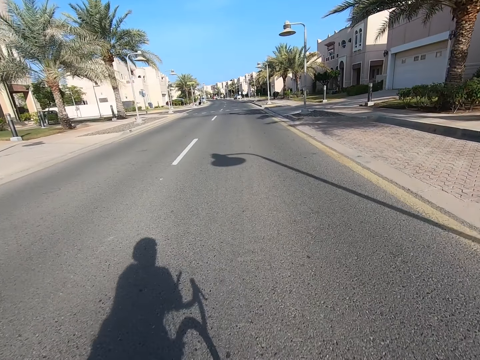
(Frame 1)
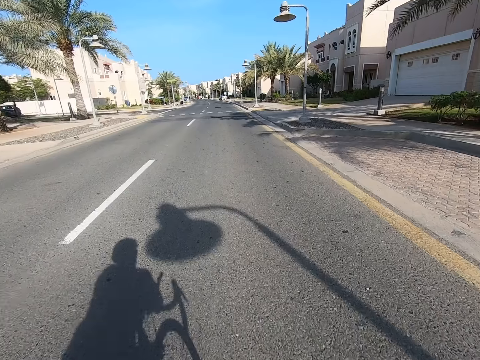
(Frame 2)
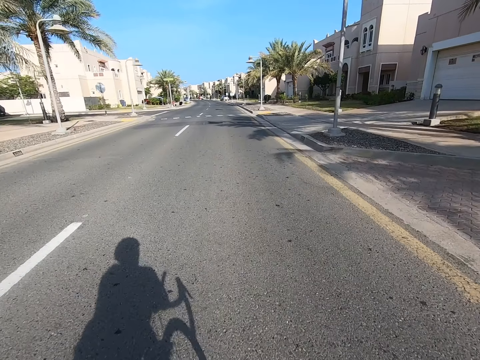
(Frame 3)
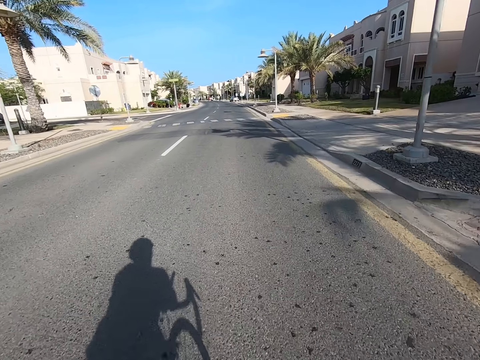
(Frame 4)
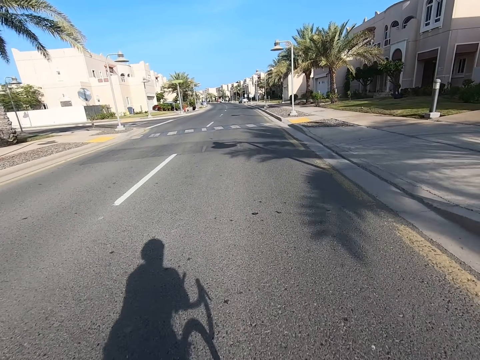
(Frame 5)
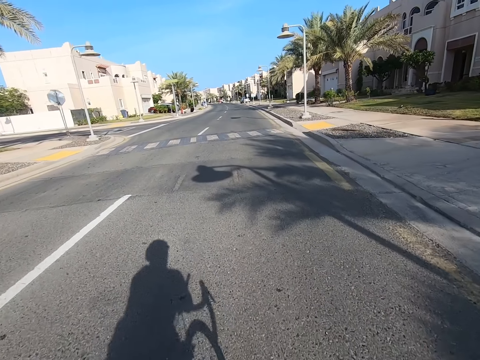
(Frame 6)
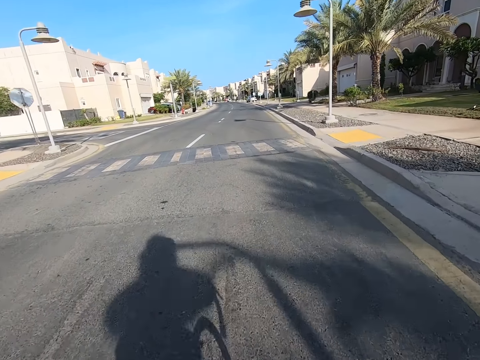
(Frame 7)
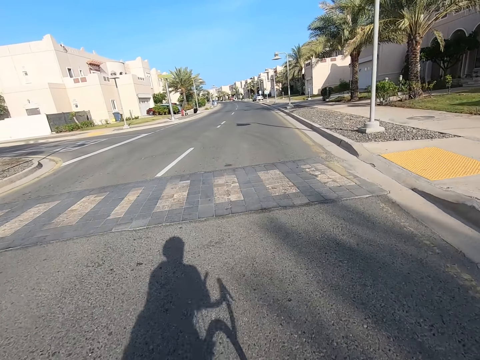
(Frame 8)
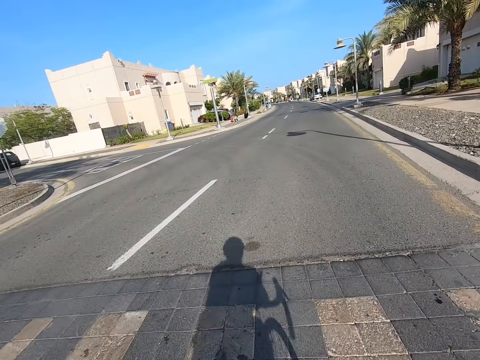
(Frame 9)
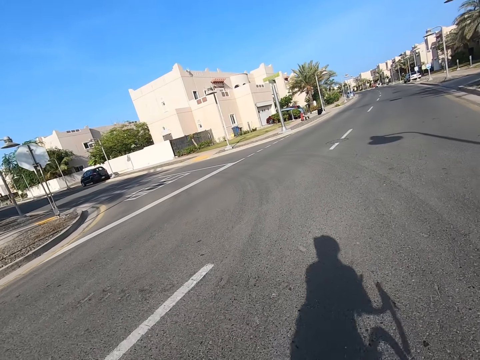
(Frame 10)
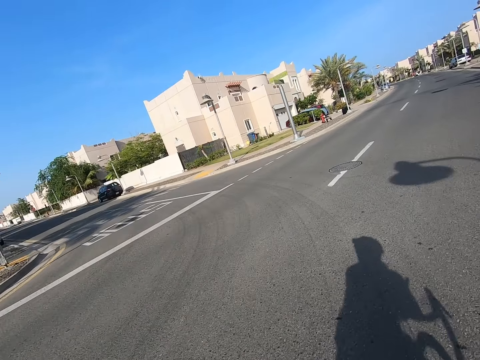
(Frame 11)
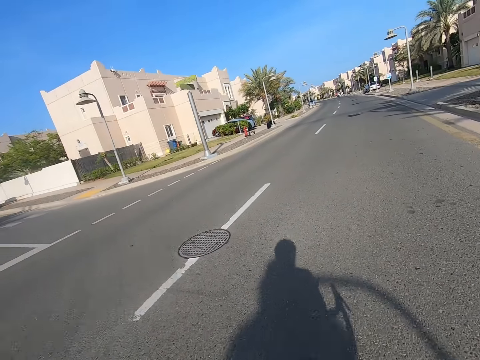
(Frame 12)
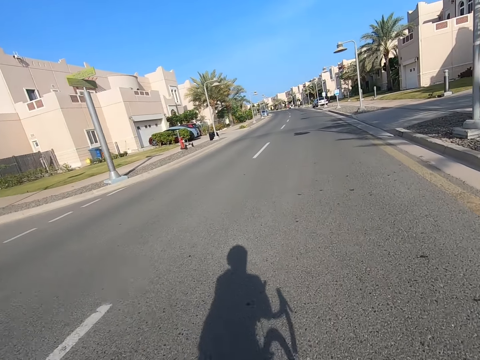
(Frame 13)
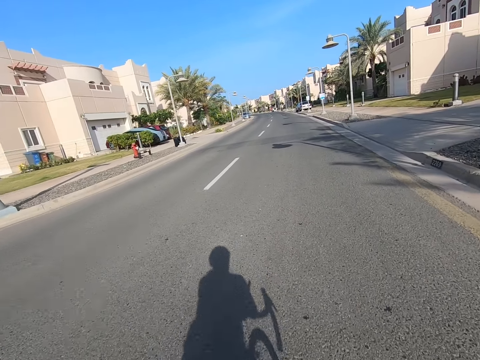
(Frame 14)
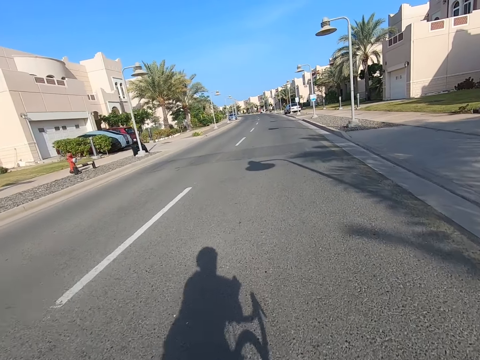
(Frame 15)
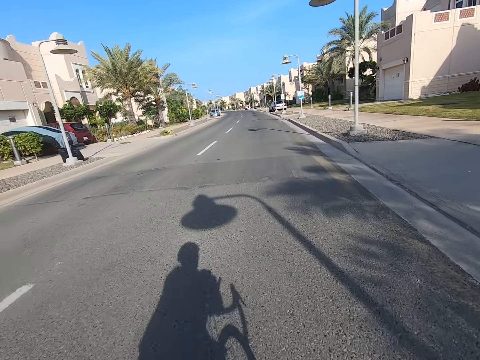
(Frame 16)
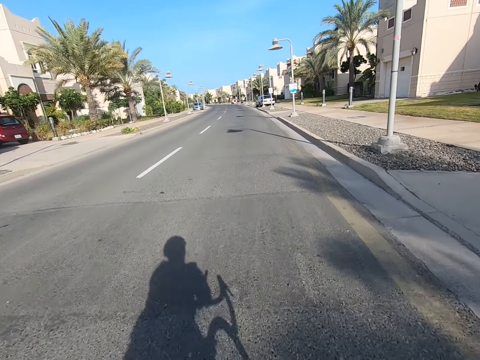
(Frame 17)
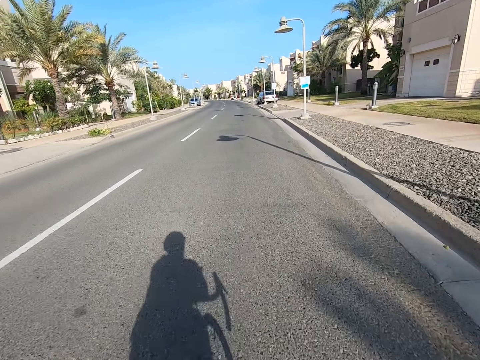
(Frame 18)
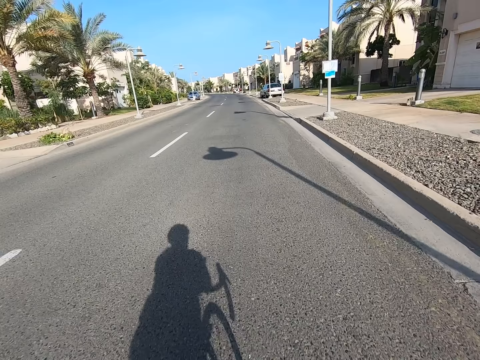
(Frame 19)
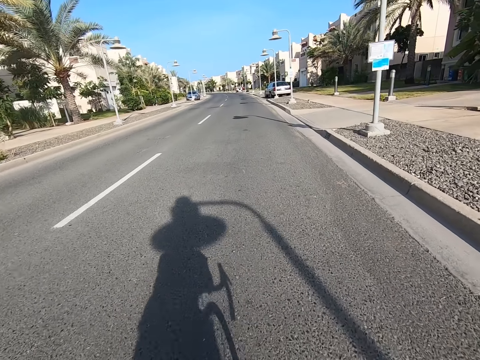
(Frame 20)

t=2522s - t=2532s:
The camera wearer looks at the left hand side.

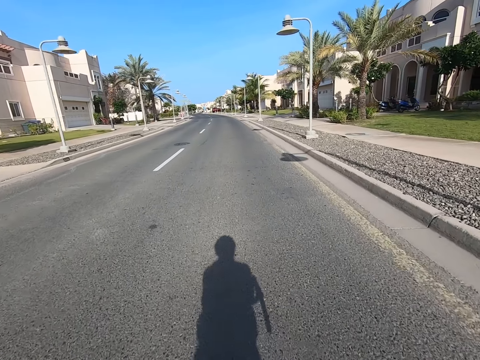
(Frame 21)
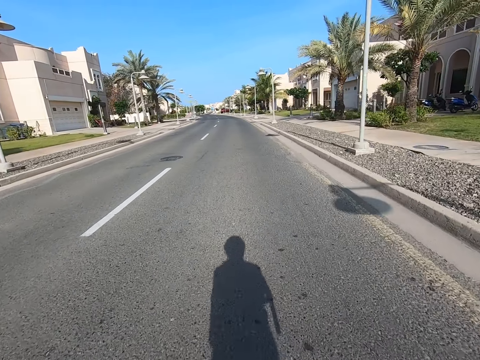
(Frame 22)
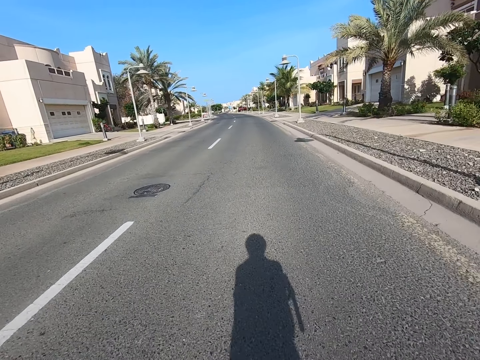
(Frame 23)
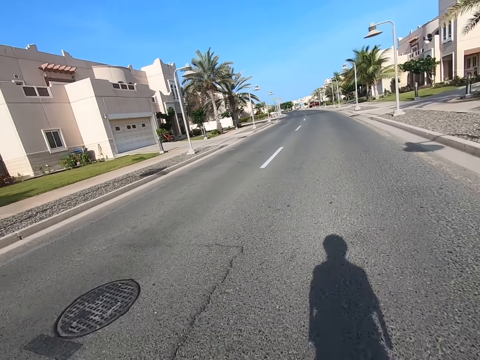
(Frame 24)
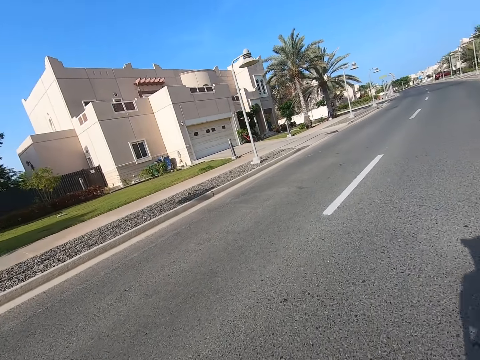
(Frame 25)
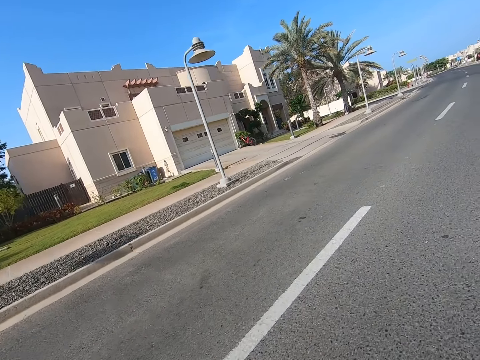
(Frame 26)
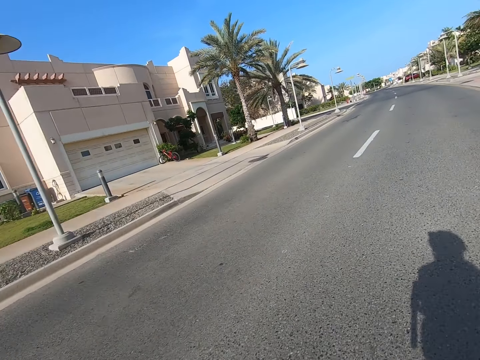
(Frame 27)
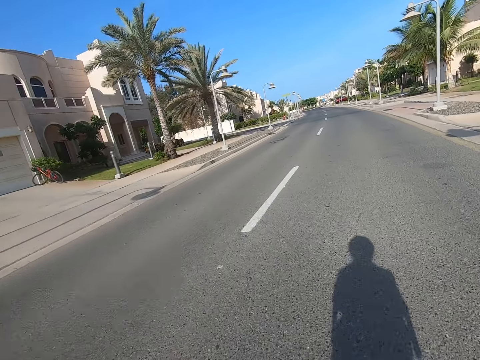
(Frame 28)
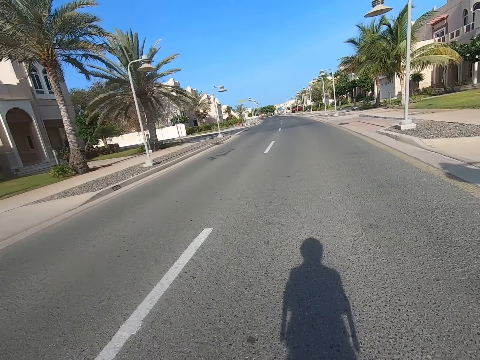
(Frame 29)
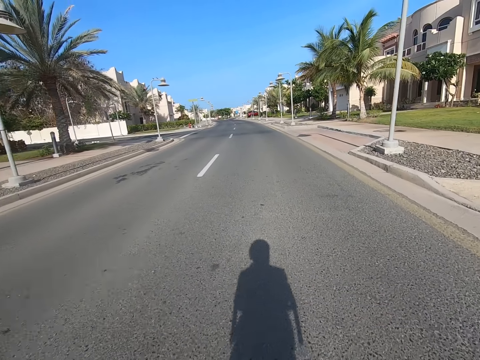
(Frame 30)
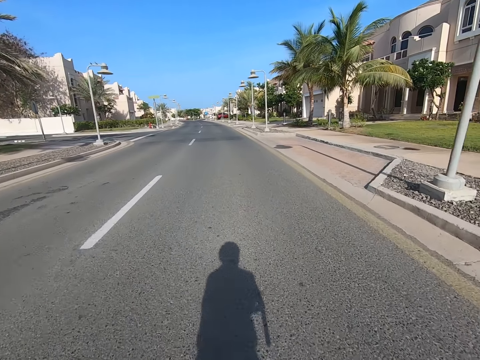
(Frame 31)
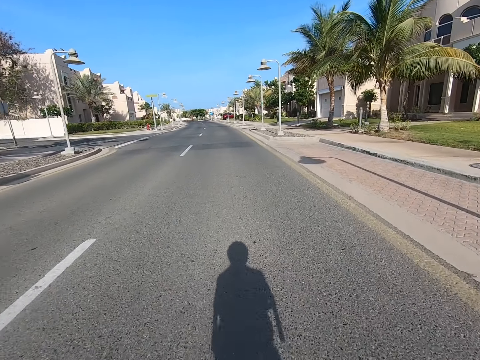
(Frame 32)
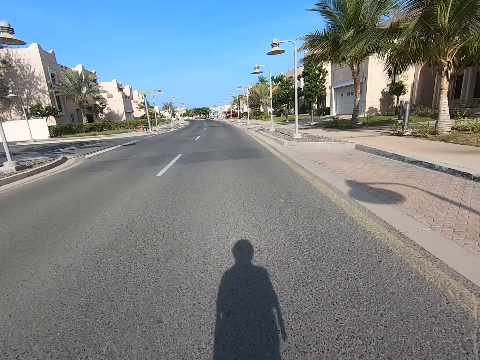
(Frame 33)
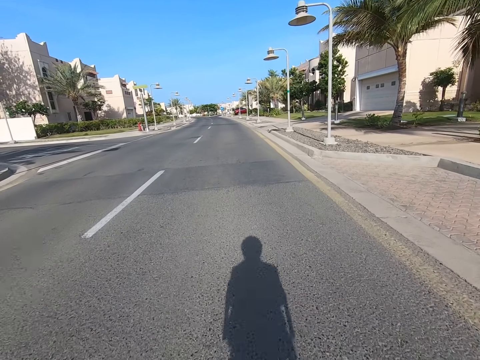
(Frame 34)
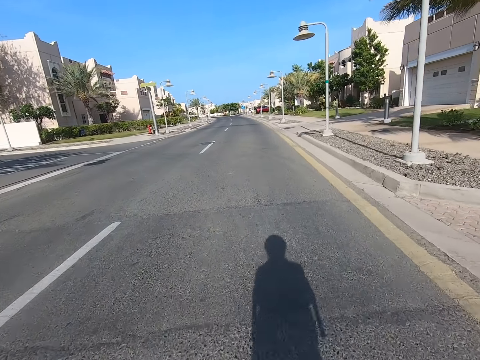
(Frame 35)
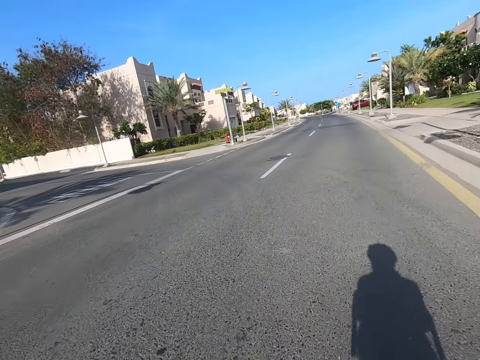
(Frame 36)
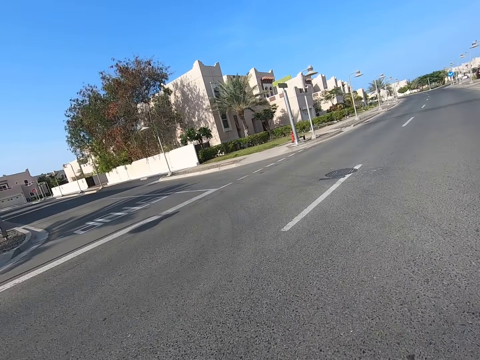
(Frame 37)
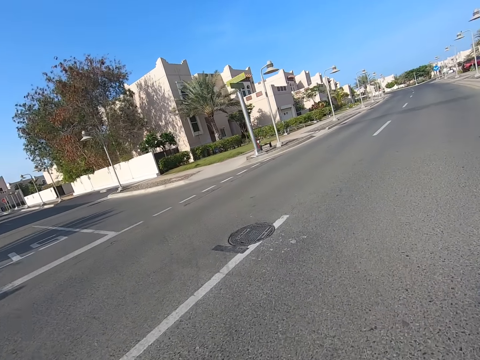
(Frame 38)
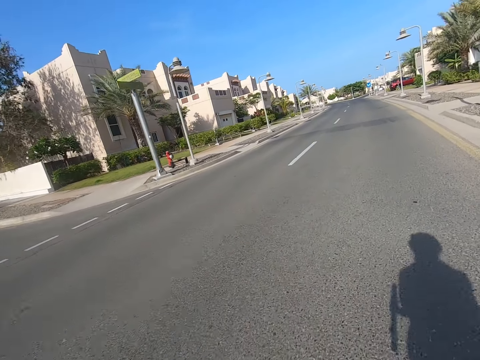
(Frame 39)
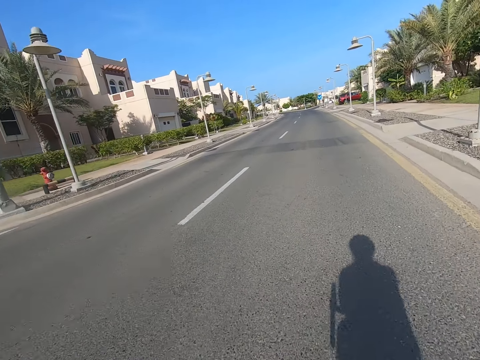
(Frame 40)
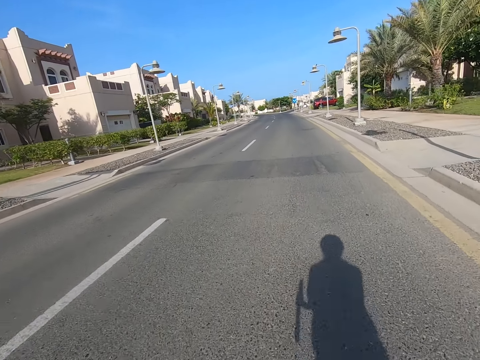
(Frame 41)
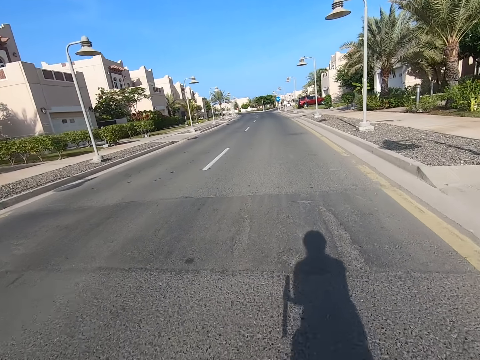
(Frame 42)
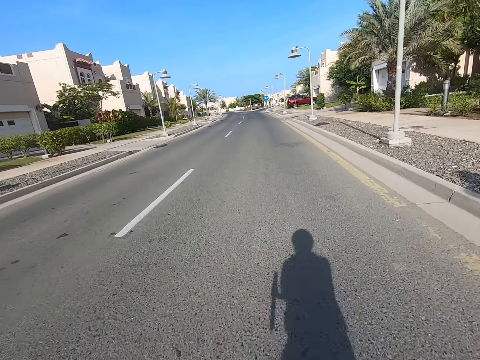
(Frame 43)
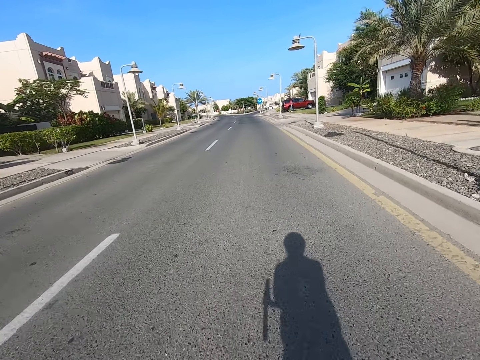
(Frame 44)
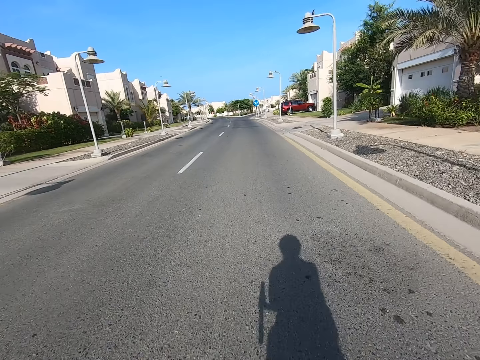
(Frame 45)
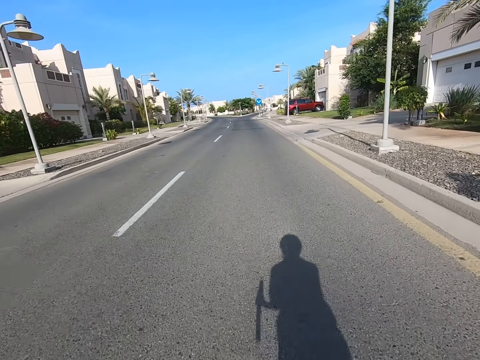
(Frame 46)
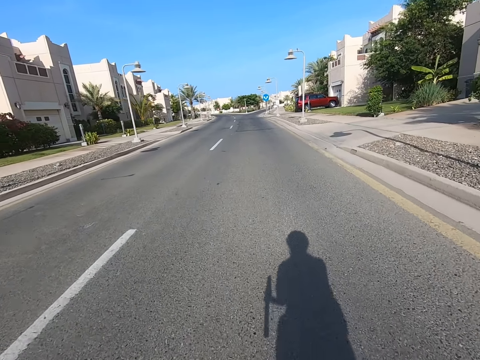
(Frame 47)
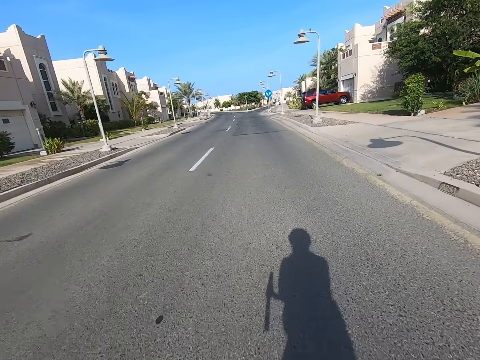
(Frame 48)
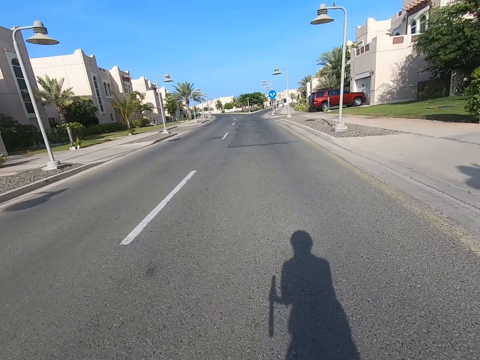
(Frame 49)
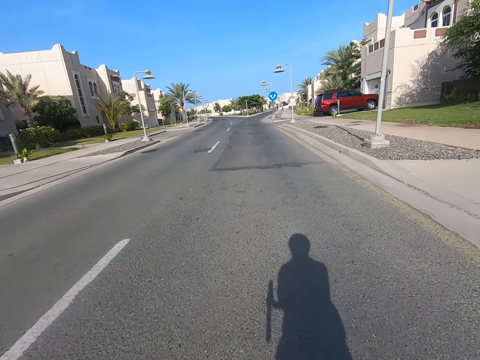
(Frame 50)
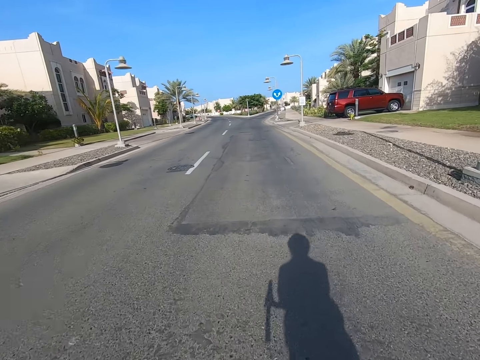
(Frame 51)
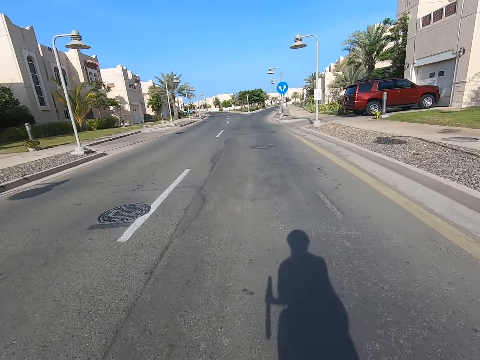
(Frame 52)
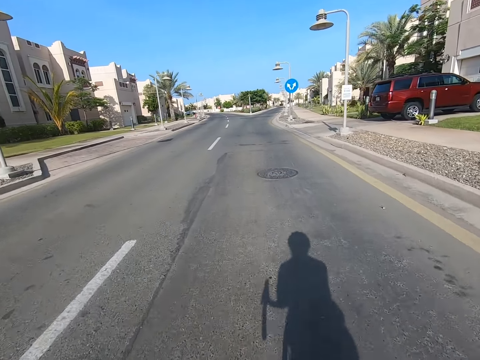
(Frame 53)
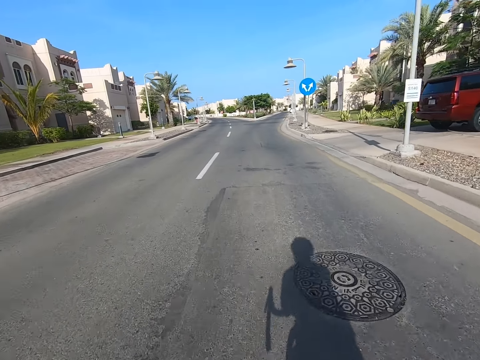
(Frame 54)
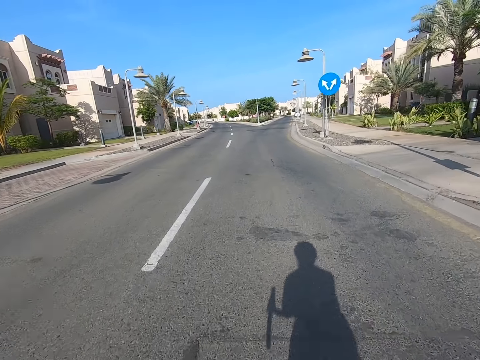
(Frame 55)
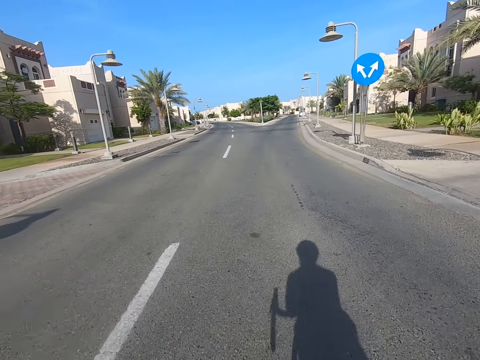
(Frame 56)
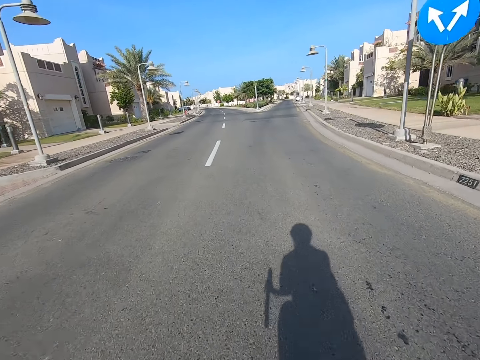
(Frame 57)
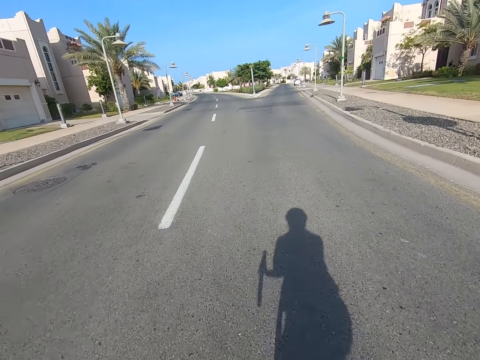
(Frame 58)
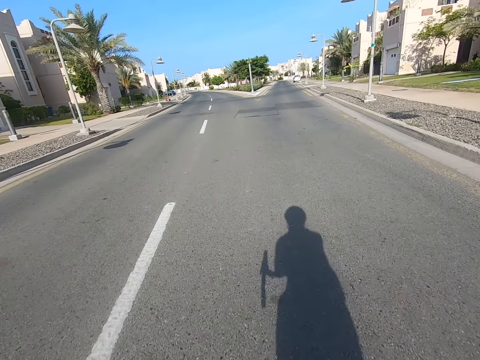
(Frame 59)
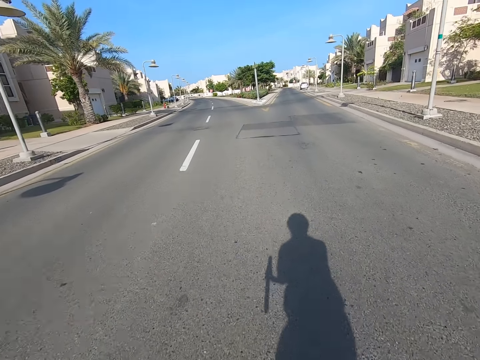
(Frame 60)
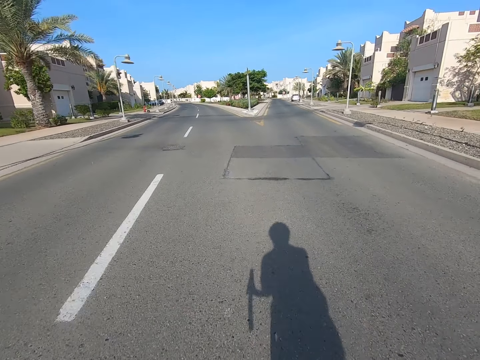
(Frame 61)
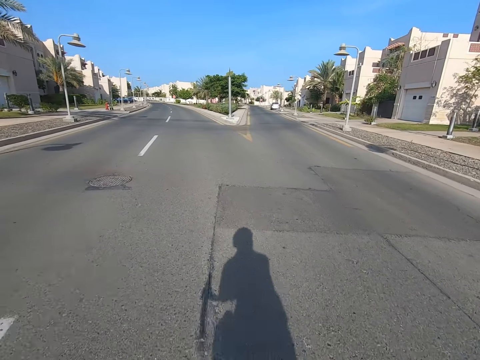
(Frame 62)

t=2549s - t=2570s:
The camera wearer looks at the left hand side. They look at the left hand side again.
